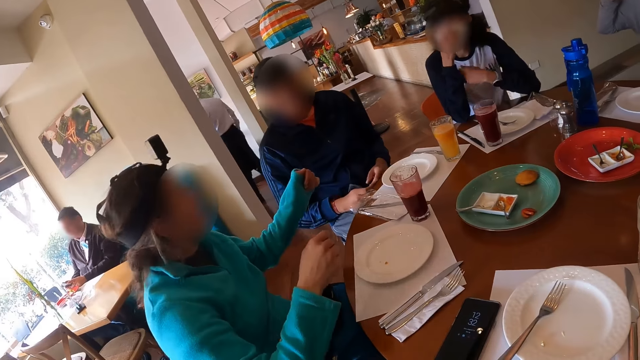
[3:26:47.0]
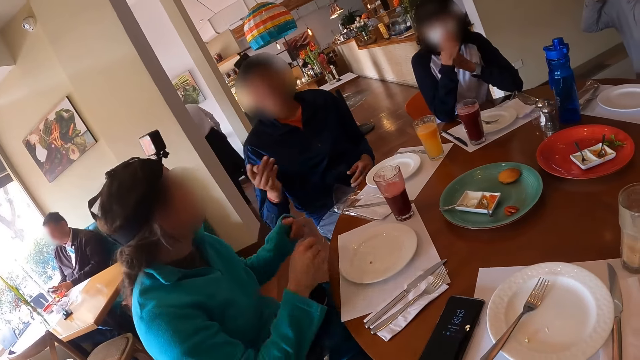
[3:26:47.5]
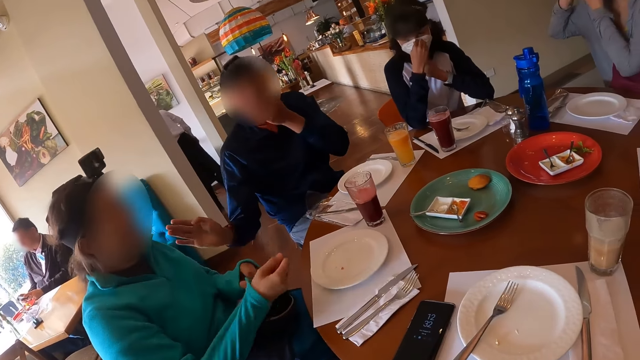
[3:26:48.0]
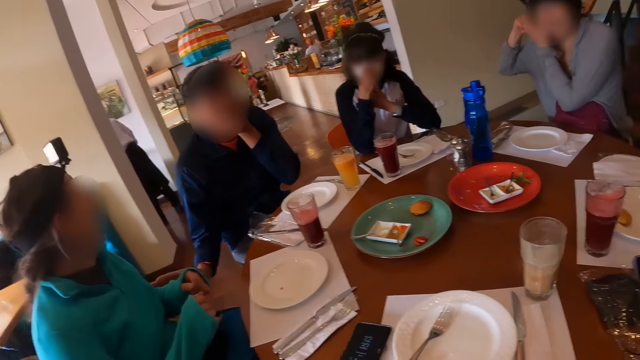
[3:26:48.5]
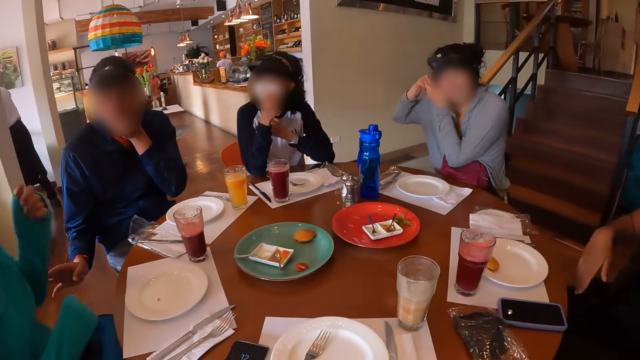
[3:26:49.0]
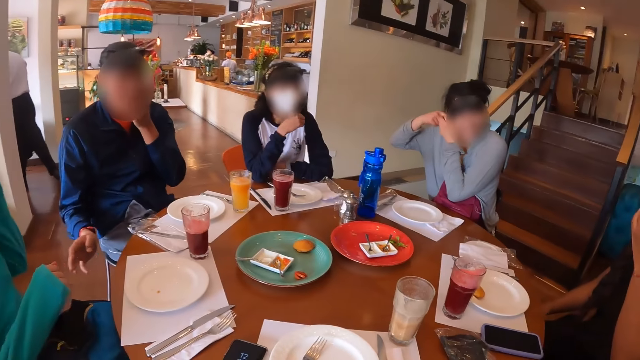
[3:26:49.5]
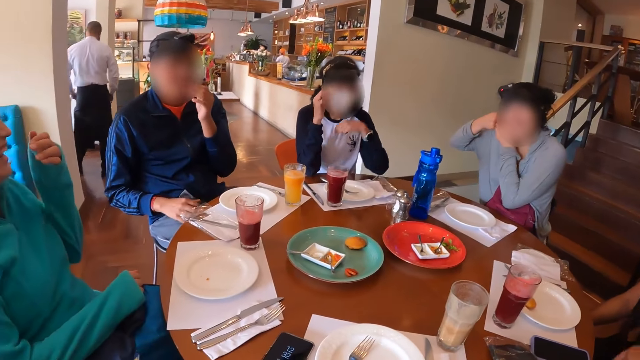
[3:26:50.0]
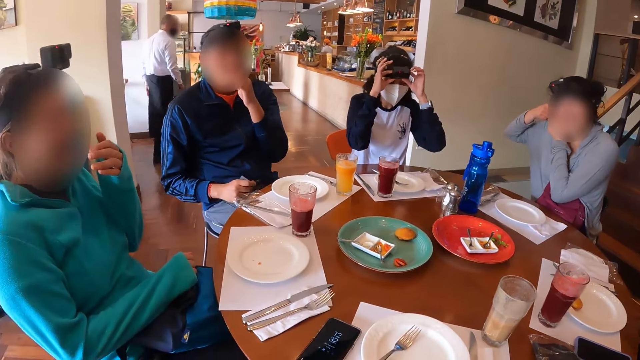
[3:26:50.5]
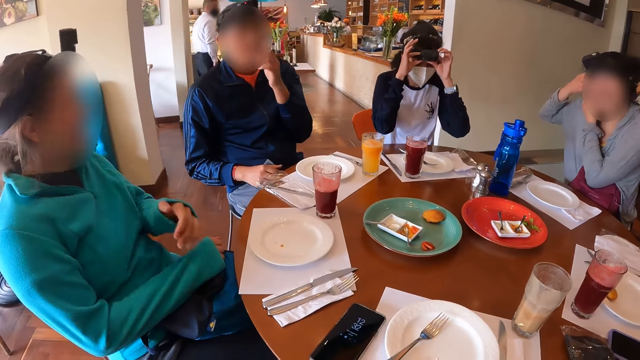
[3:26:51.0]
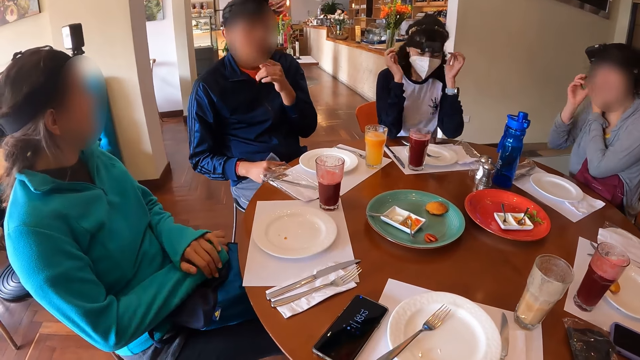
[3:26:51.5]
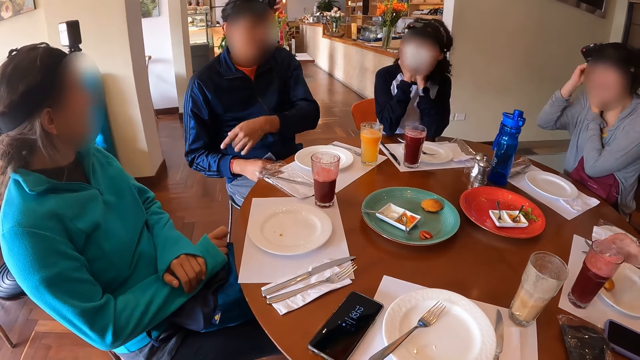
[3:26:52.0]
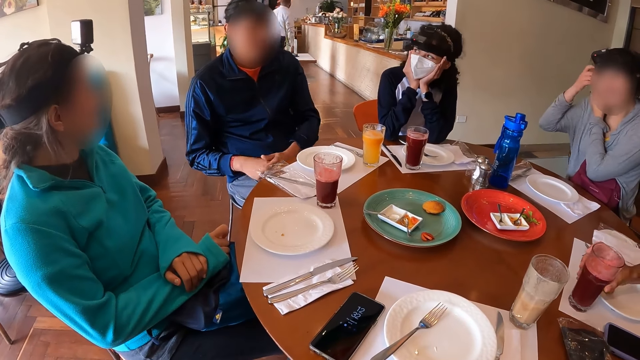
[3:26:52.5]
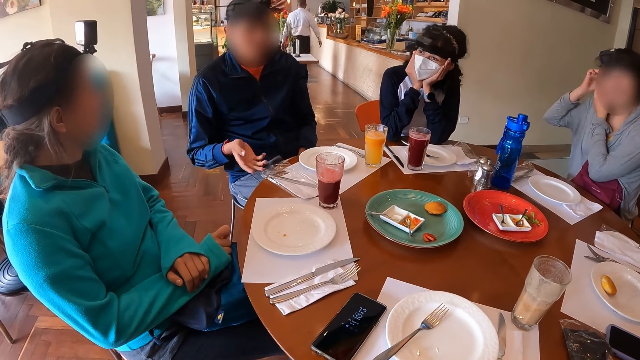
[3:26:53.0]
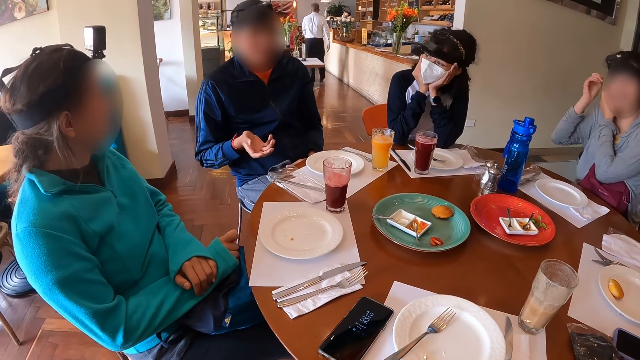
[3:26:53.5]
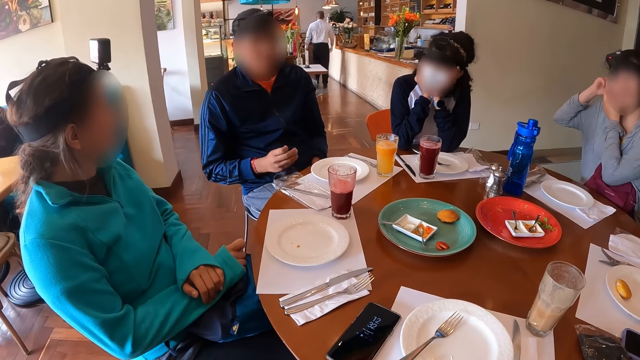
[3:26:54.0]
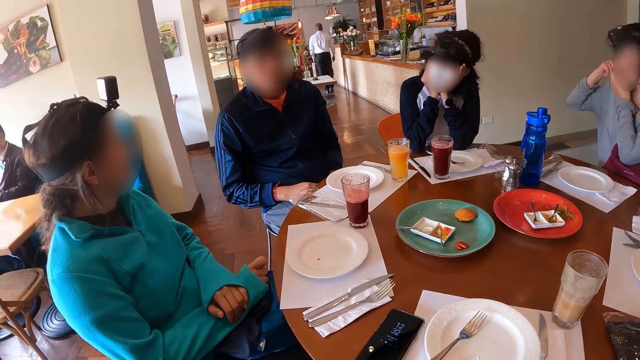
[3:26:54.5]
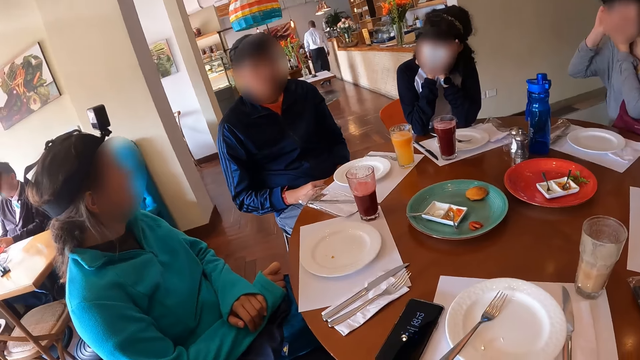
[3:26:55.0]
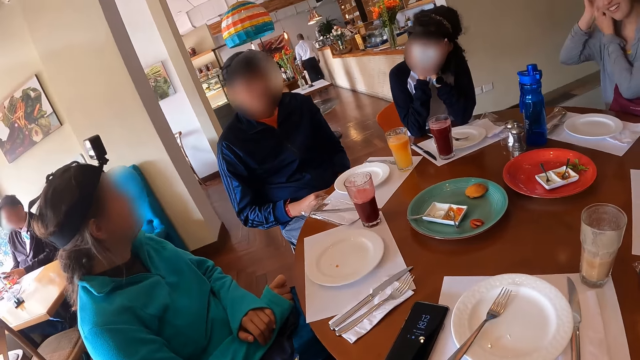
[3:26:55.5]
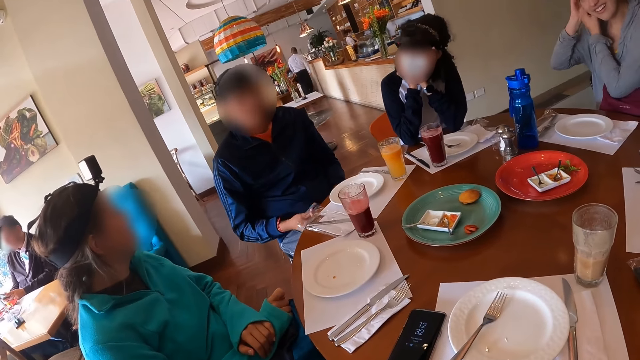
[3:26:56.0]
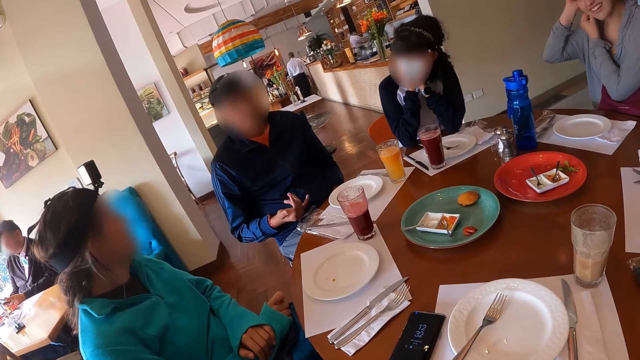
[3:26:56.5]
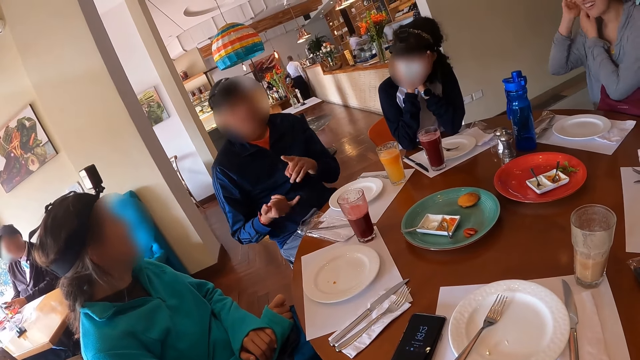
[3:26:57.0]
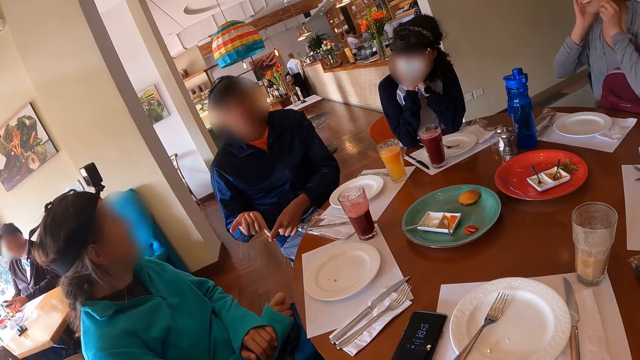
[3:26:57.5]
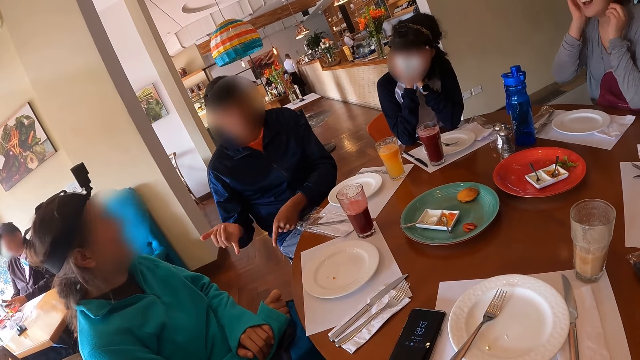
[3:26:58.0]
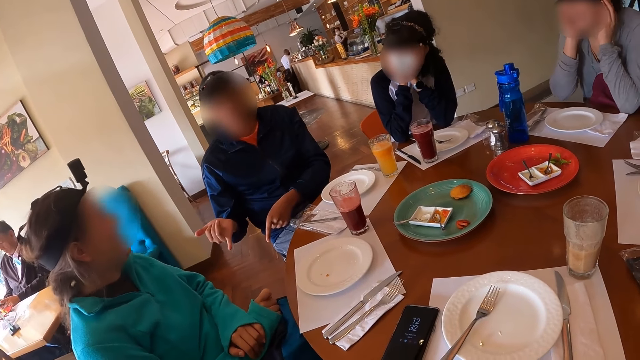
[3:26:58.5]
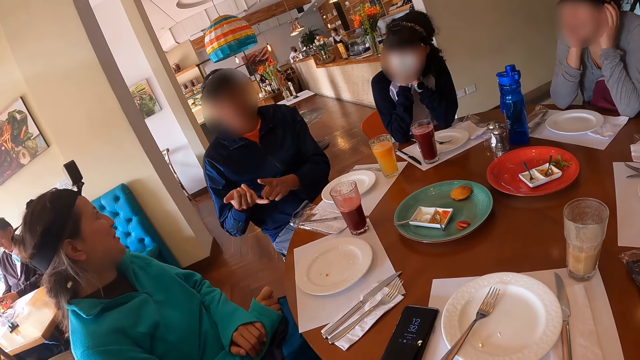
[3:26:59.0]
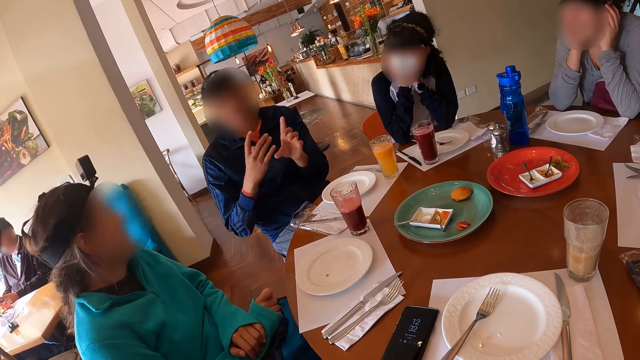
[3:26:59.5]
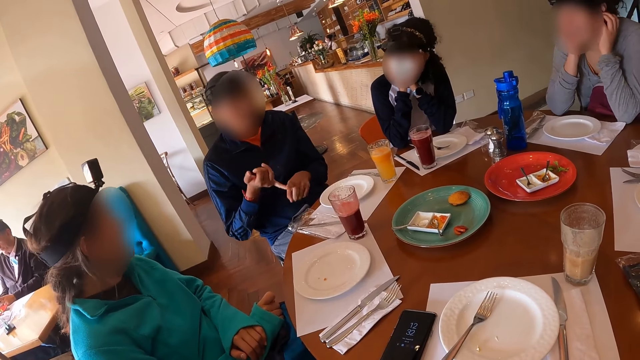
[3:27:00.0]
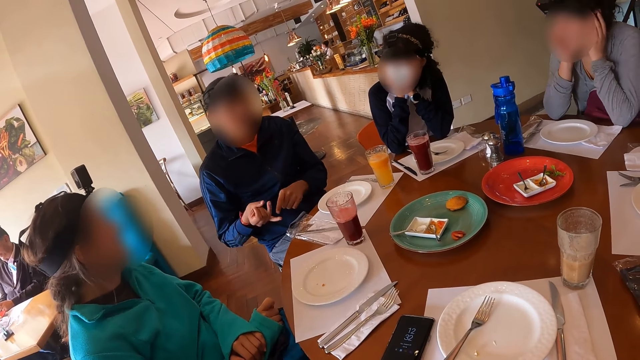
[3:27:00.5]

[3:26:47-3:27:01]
A woman moves her hands. A man moves his hands. Another woman interacts with the man and a third woman. Another woman adjusts the camera on her head with both hands. Another woman picks up the cup of drink on the table with her right hand. The man moves his hands. Another woman moves her hand. The third woman interacts with the man. The man moves his hands.

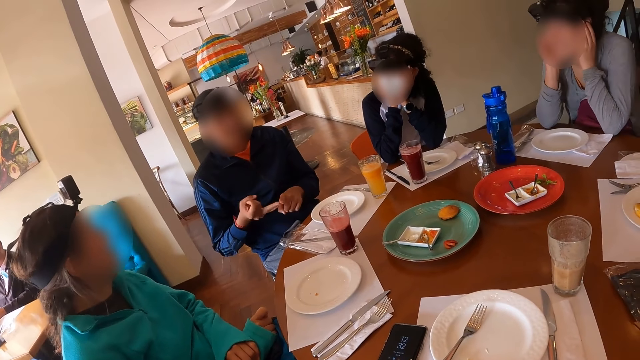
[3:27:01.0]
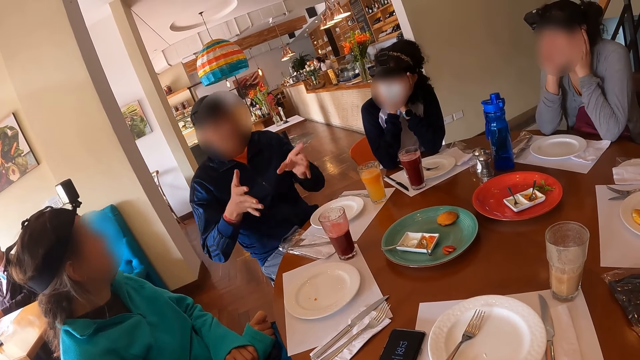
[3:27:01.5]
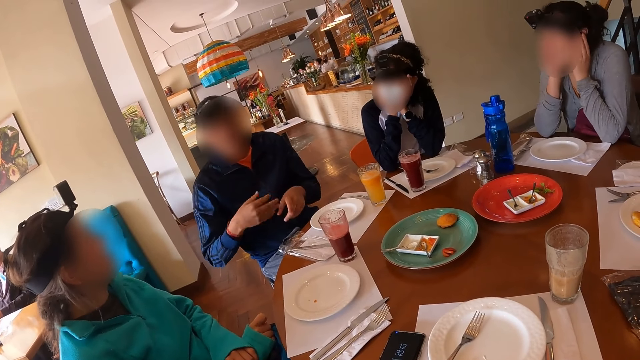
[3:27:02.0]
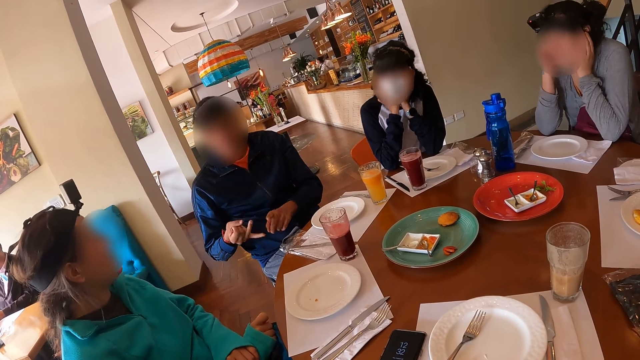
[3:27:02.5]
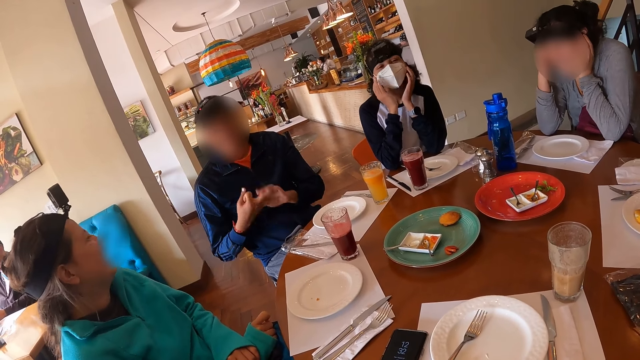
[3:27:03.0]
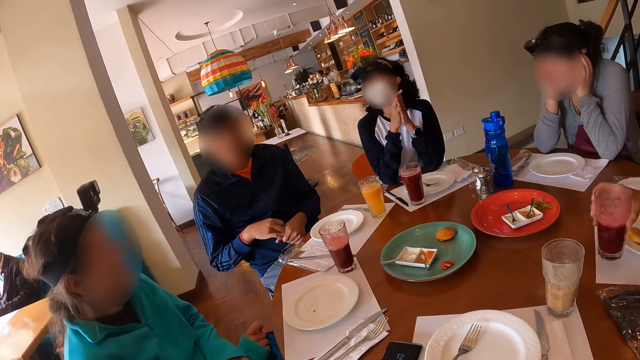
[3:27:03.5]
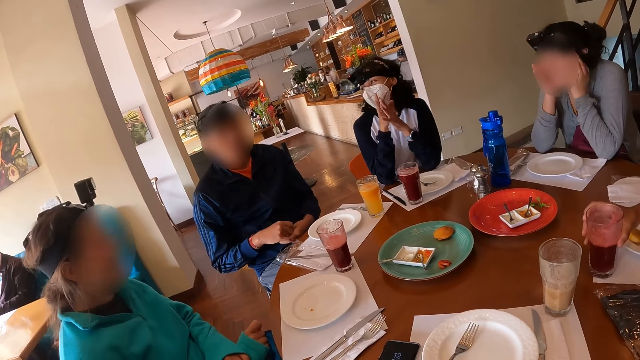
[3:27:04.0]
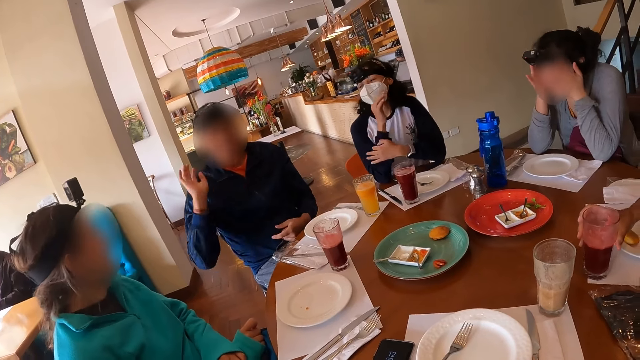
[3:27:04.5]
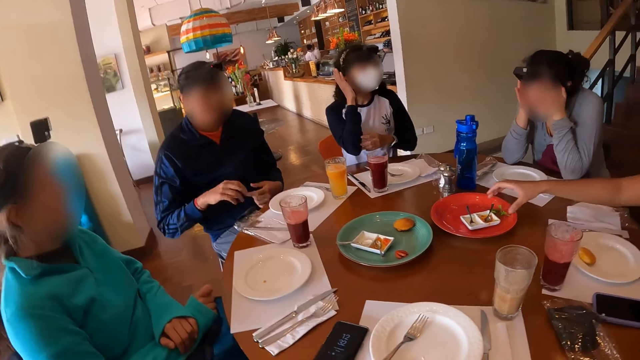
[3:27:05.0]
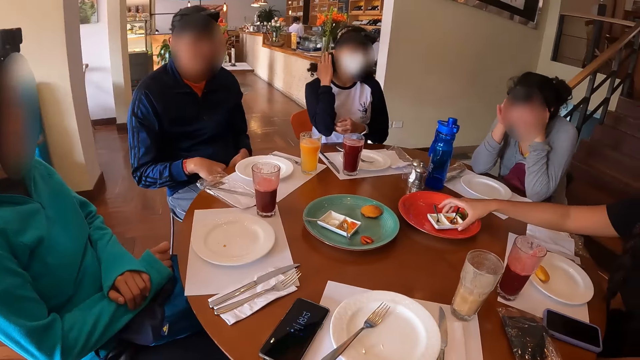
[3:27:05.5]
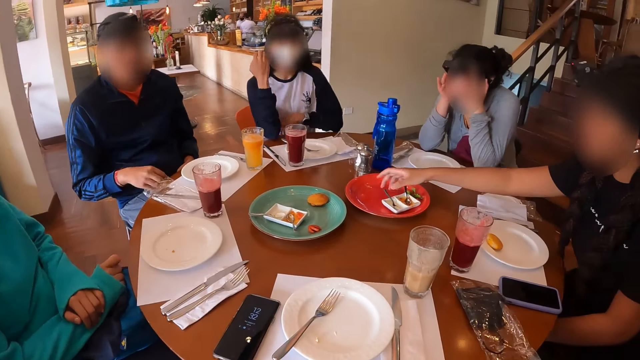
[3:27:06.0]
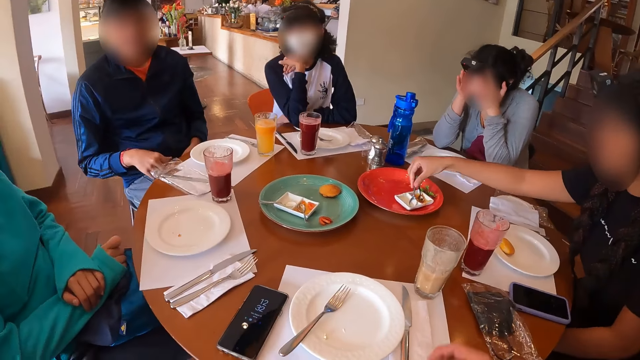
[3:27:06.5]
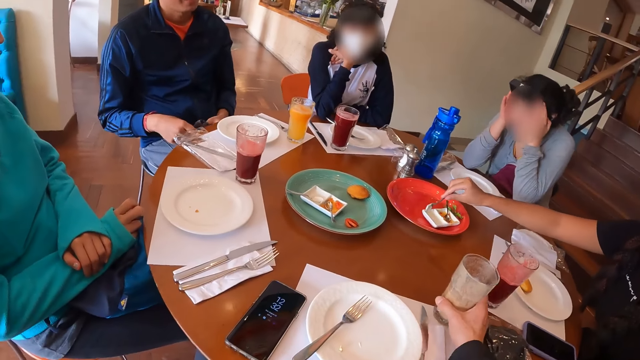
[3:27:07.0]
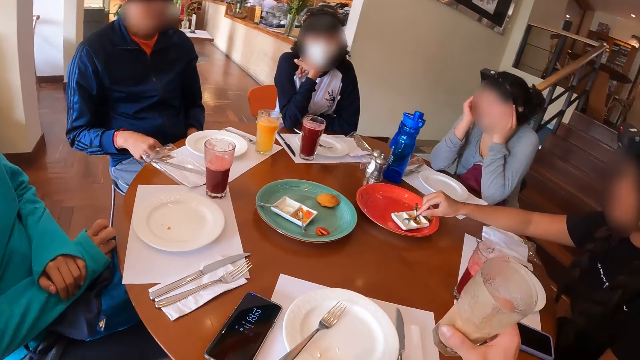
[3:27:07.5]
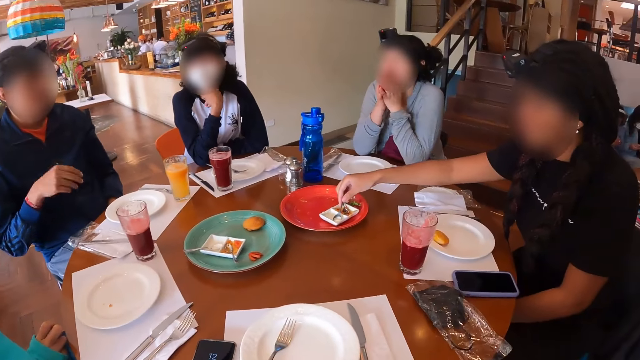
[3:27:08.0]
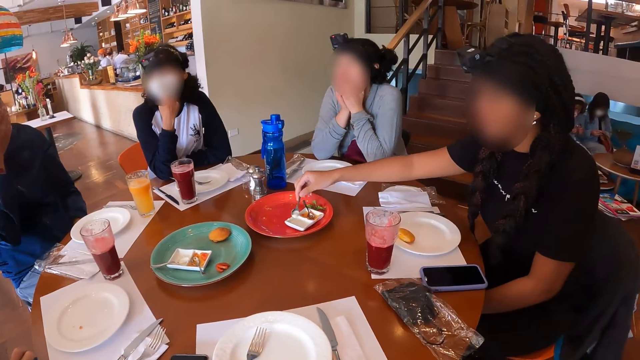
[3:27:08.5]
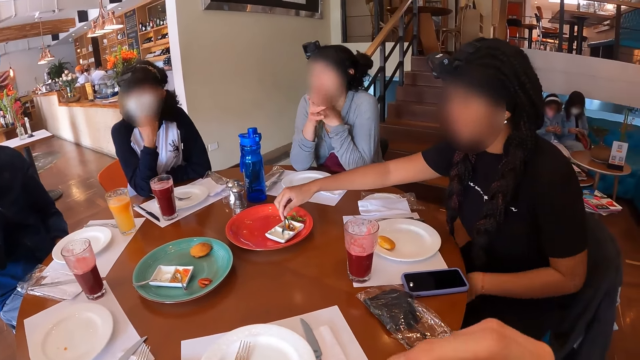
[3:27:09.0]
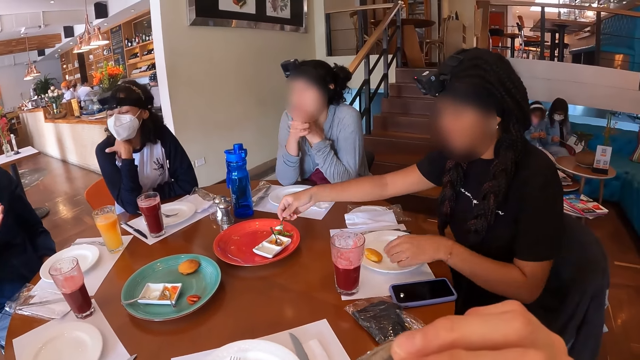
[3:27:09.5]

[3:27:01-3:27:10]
A woman lowers the cup in her right hand on the table. A man moves his hands. The woman adjusts the condiment container on the tray on the table with her right hand and picks up the spoon in the condiment container with her right hand. The woman scoops condiment from the container with the spoon in her right hand. The camera wearer picks up the cup of drink on the table with his right hand. He drinks from the cup in his right hand.
